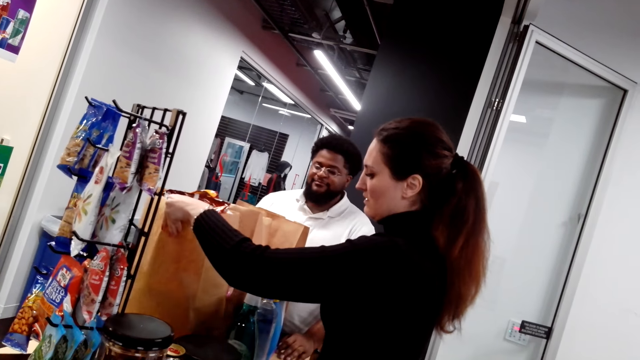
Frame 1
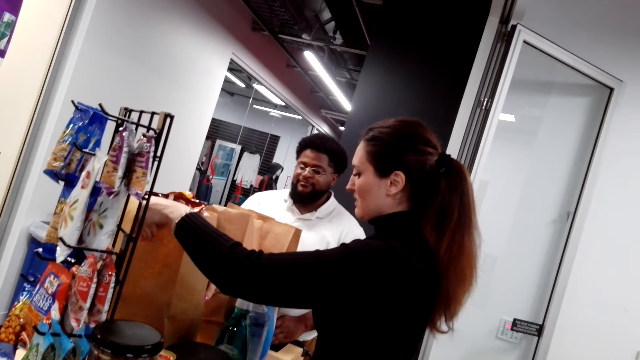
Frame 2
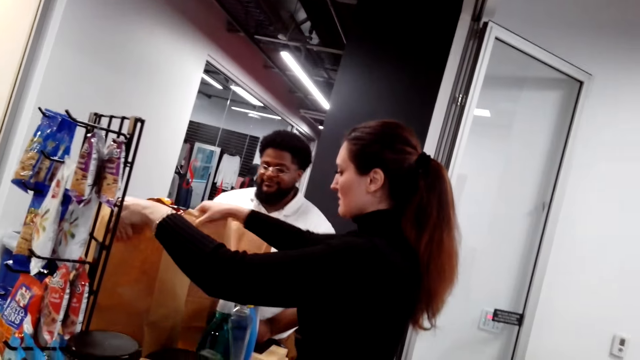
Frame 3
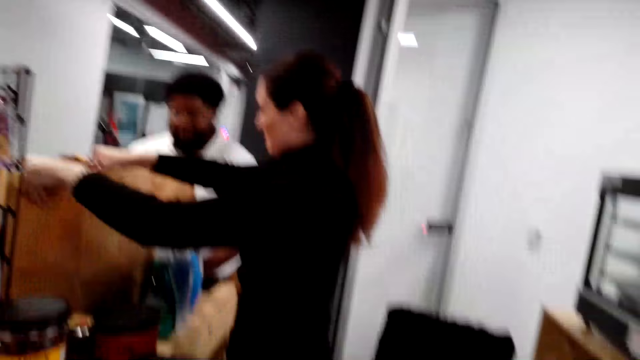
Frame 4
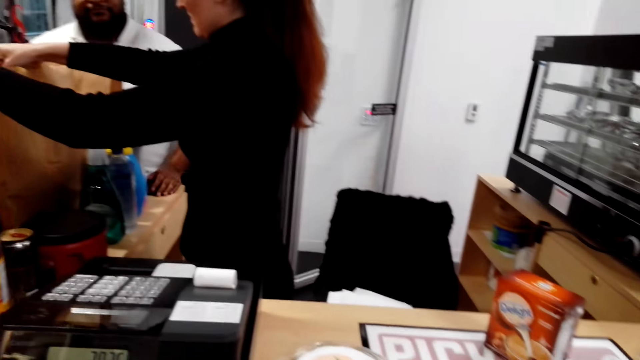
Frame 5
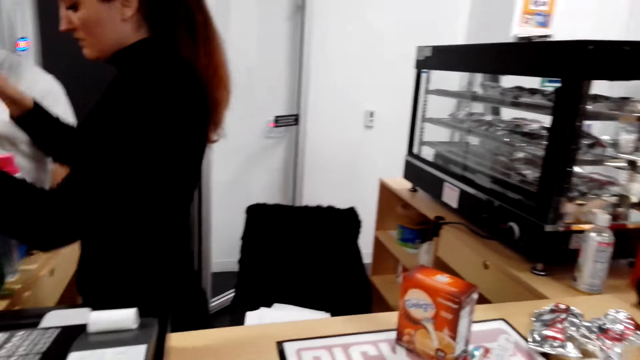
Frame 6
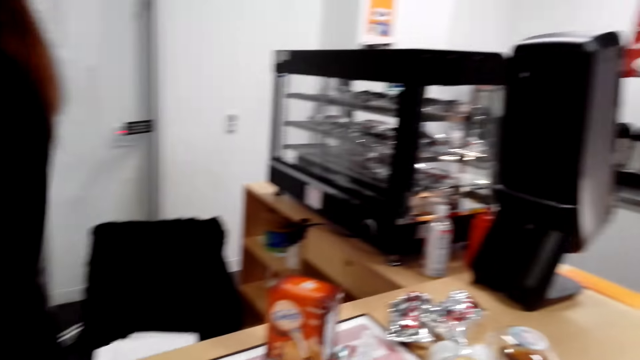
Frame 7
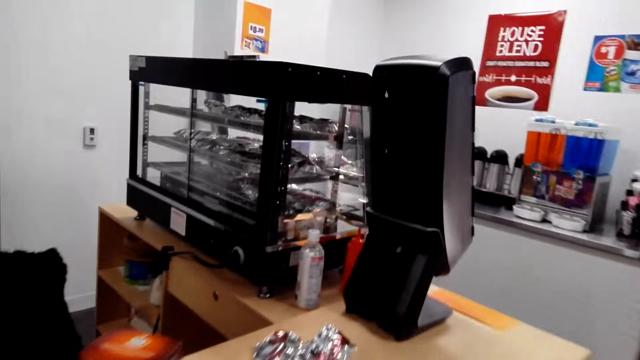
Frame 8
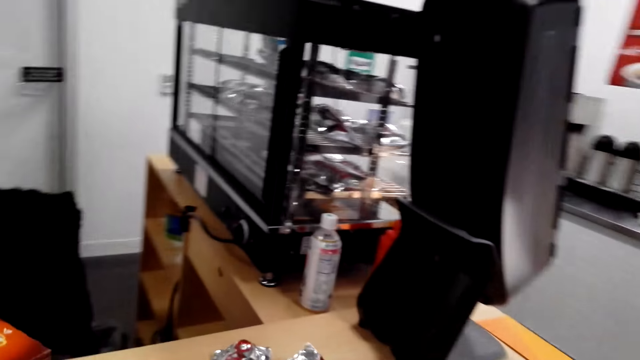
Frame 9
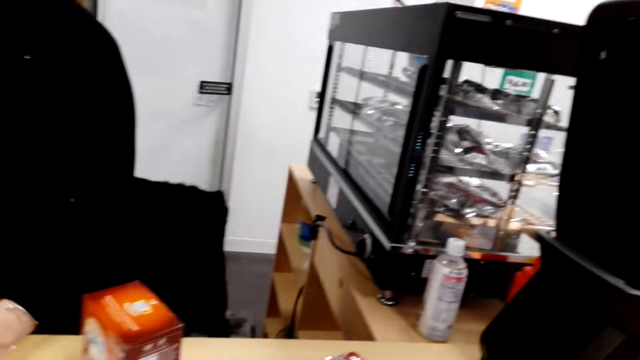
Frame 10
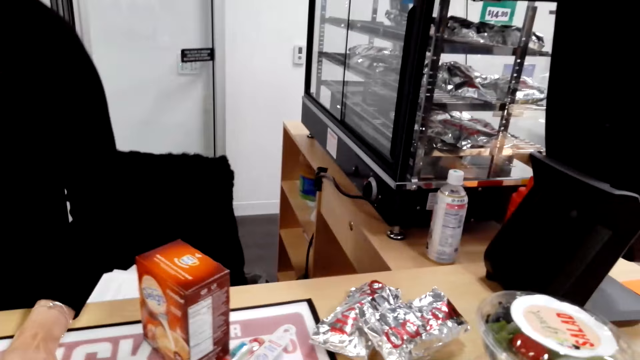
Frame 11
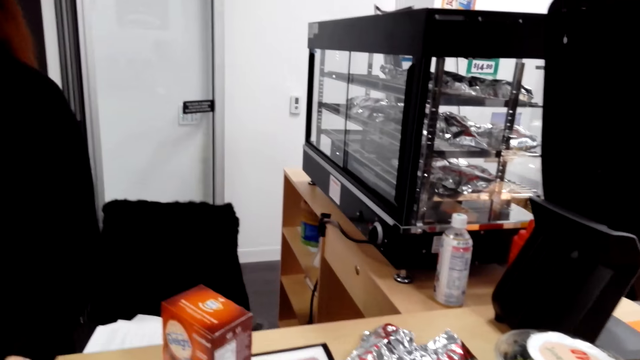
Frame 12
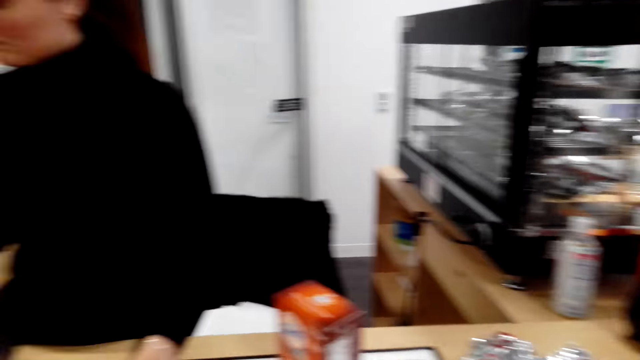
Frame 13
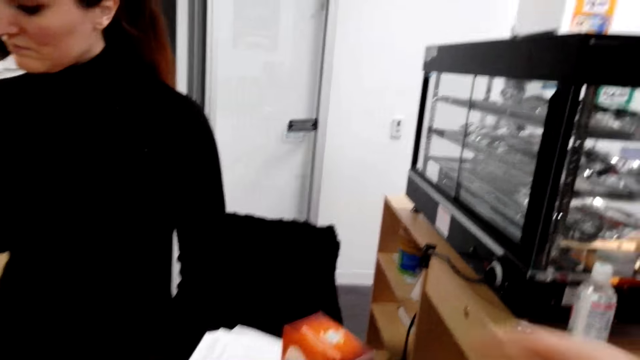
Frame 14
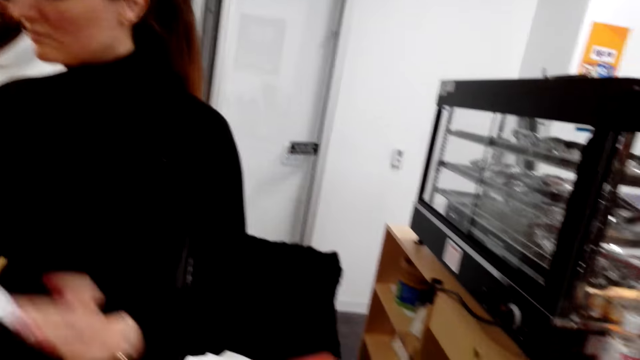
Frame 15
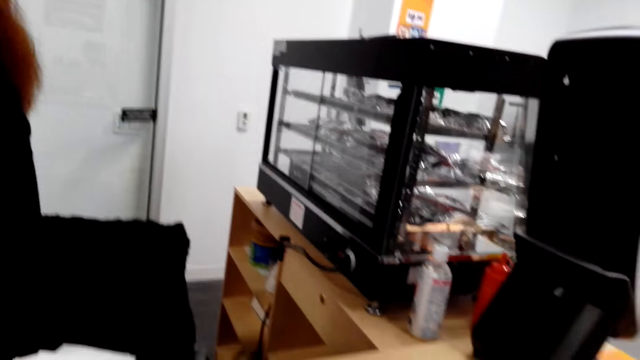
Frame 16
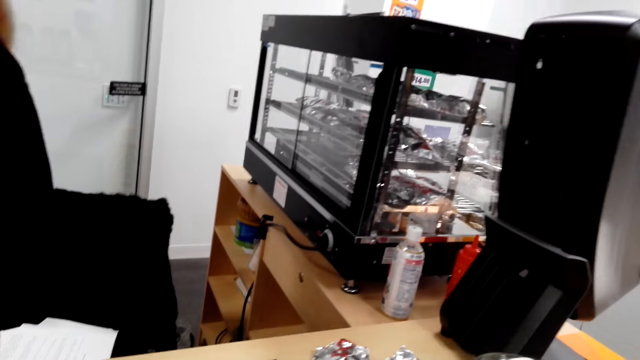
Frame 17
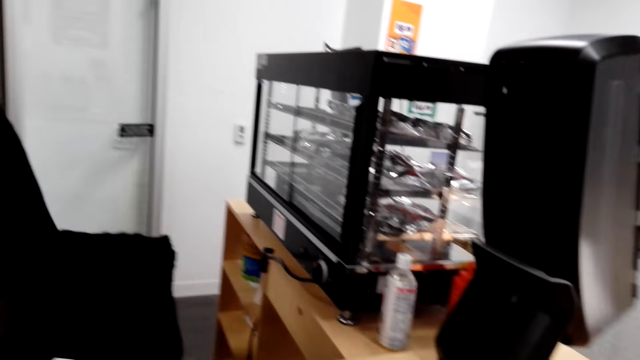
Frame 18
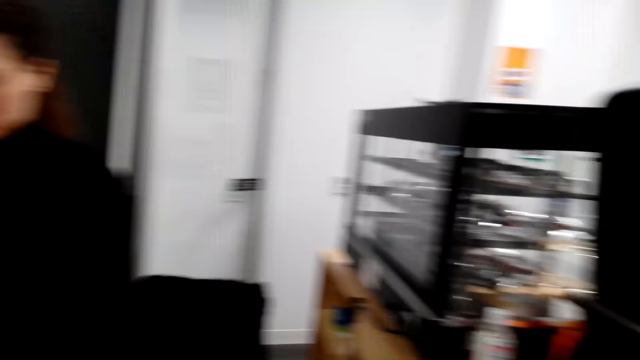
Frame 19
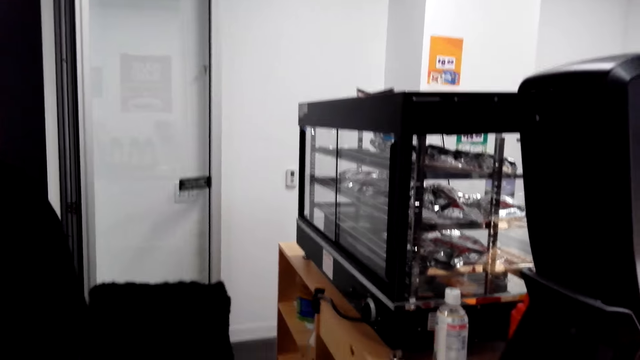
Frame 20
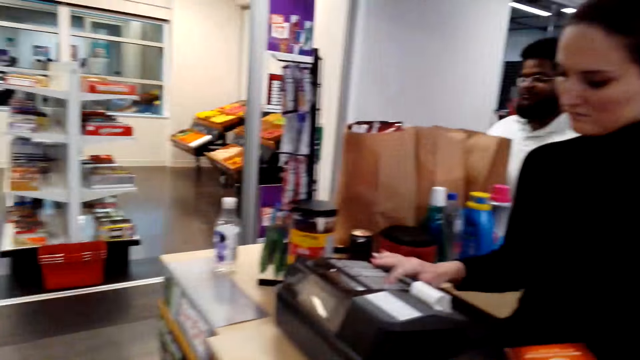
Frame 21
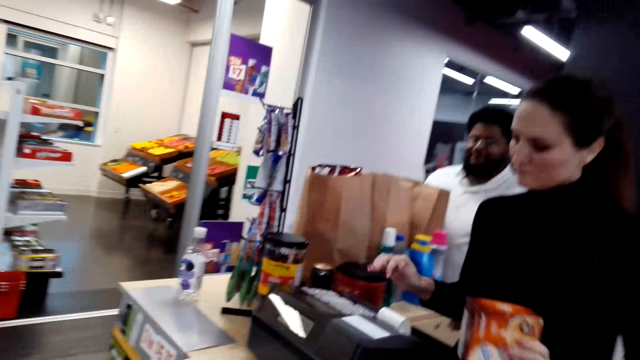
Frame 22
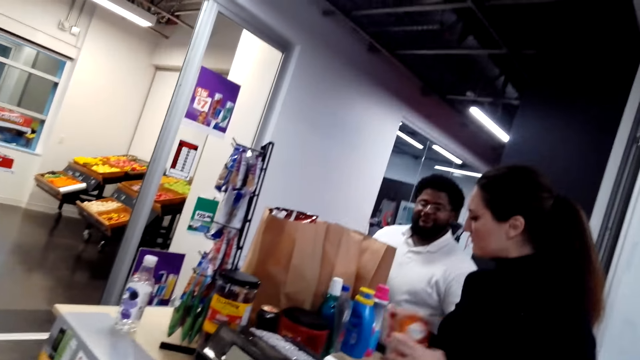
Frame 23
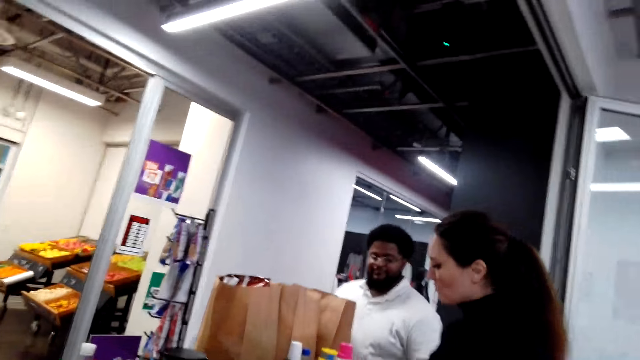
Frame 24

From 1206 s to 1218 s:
A person moves a carrier bag on the counter. The camera wearer looks around.

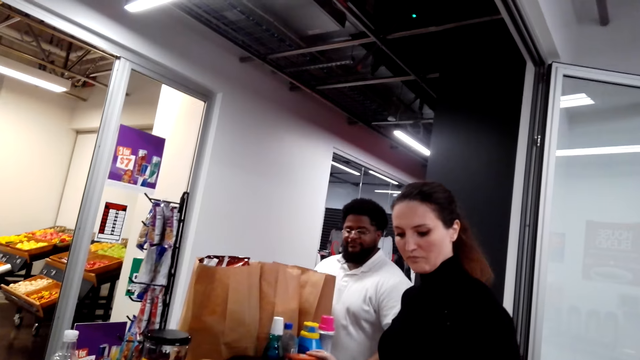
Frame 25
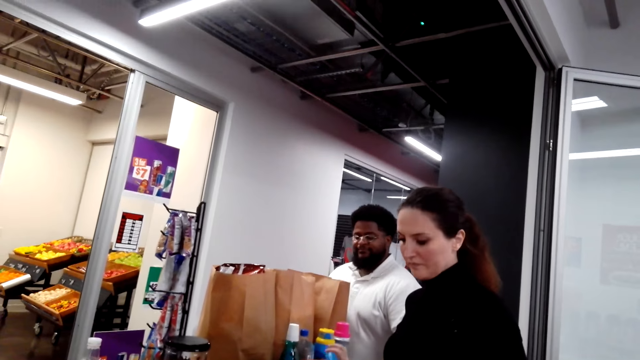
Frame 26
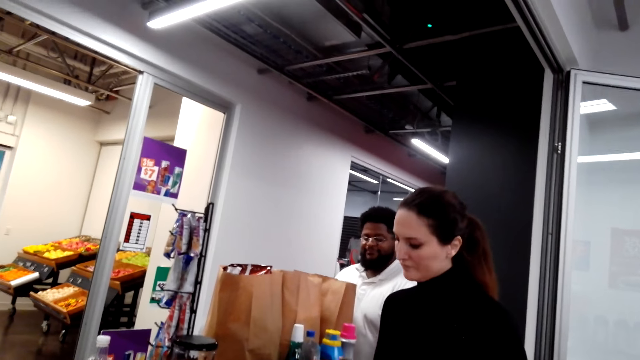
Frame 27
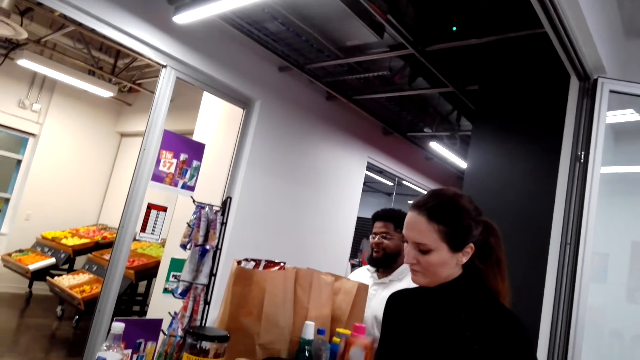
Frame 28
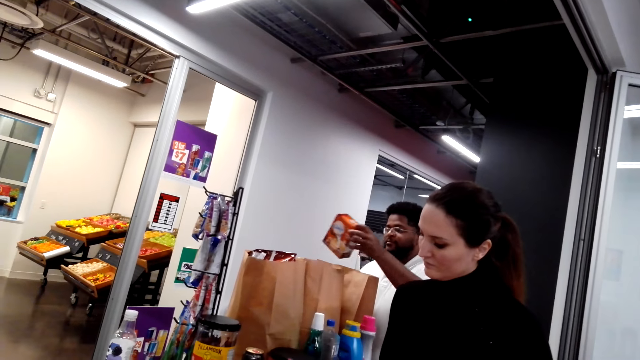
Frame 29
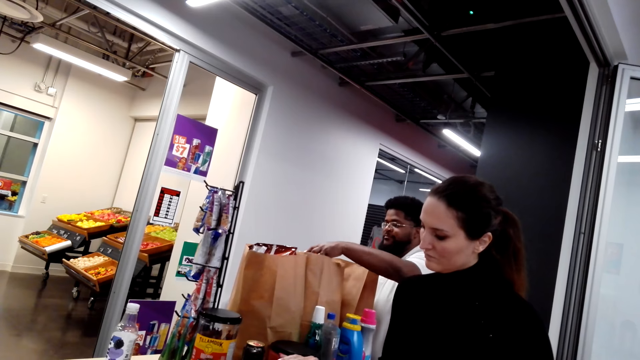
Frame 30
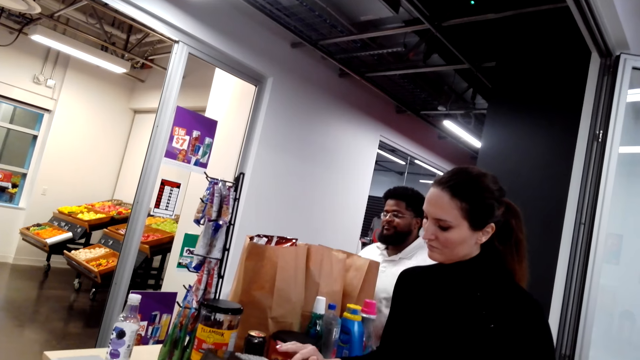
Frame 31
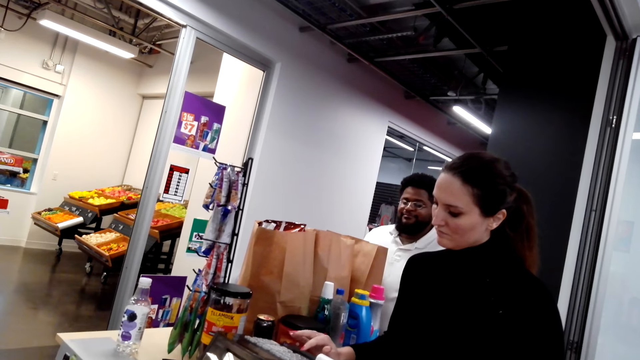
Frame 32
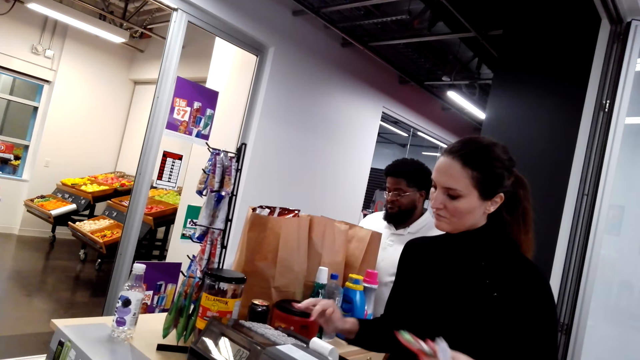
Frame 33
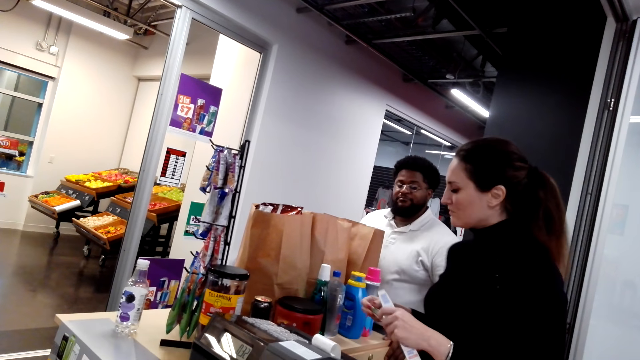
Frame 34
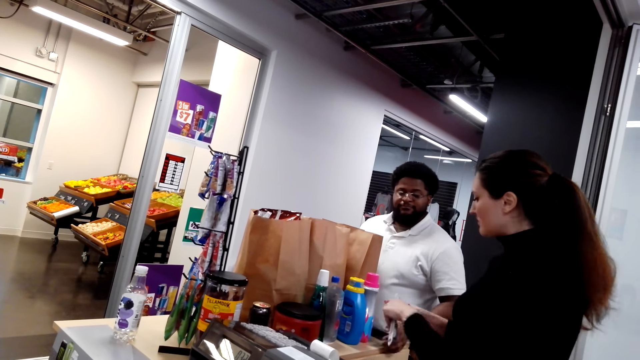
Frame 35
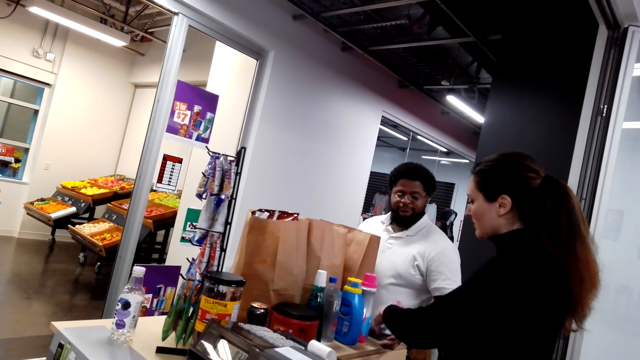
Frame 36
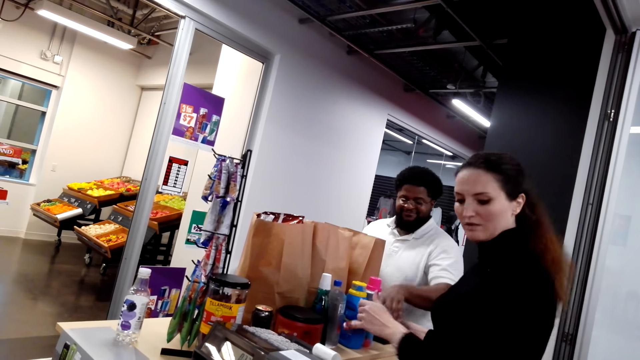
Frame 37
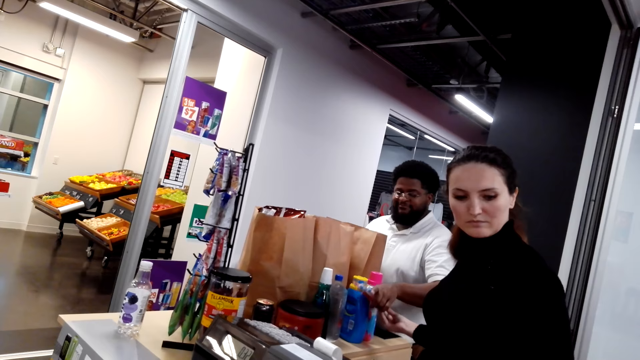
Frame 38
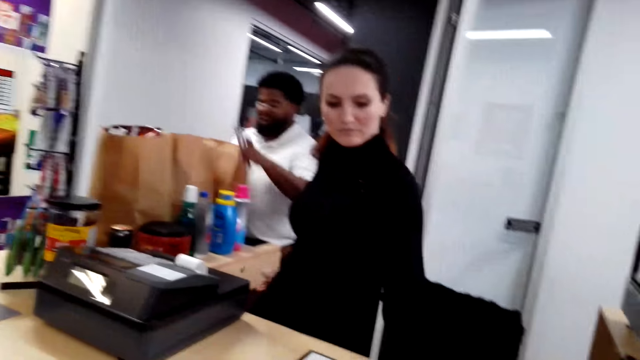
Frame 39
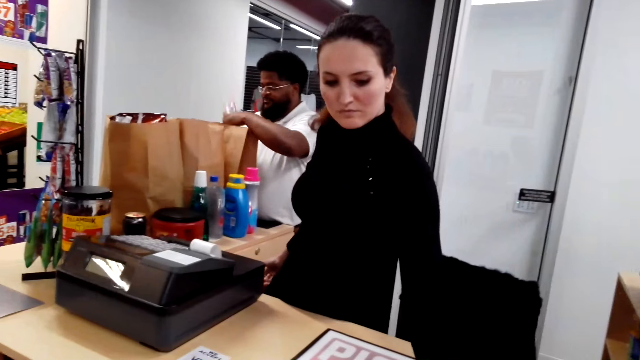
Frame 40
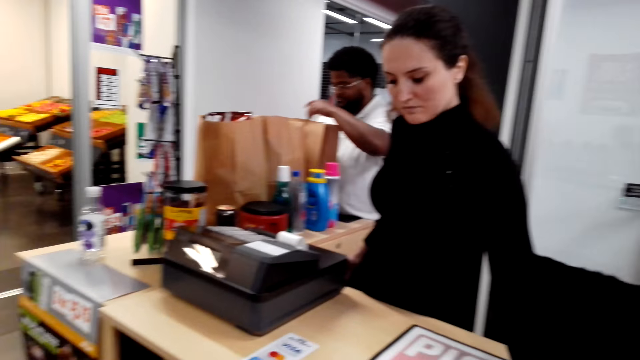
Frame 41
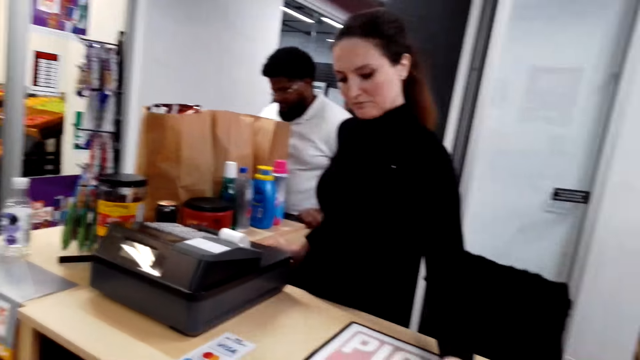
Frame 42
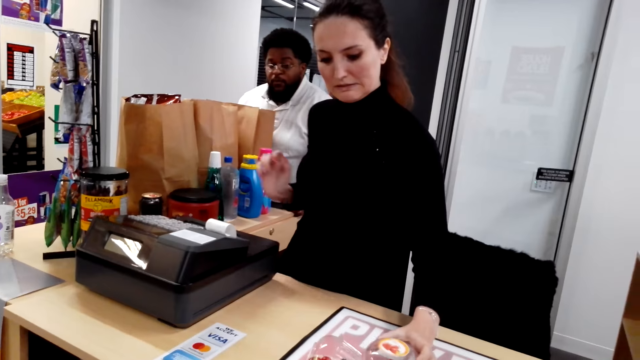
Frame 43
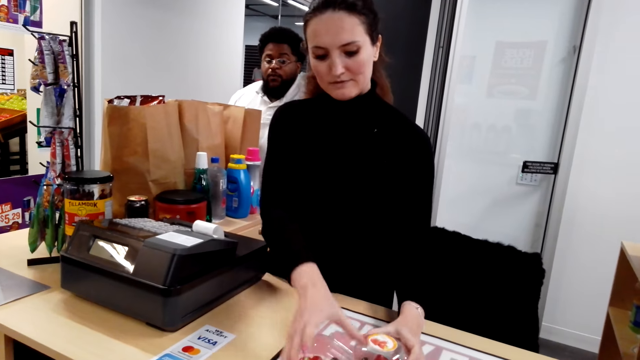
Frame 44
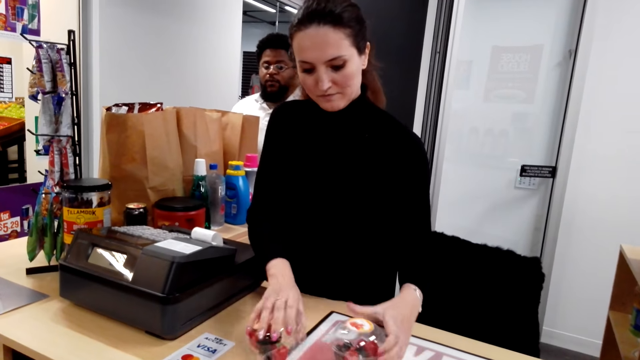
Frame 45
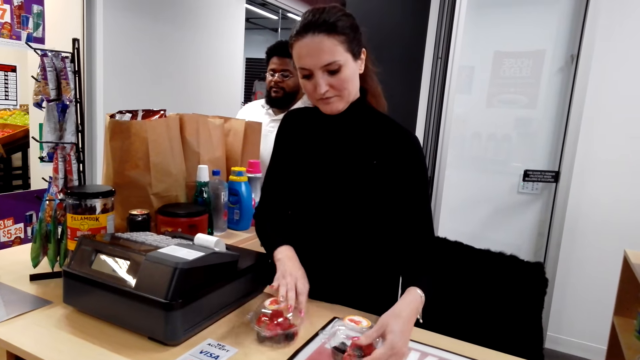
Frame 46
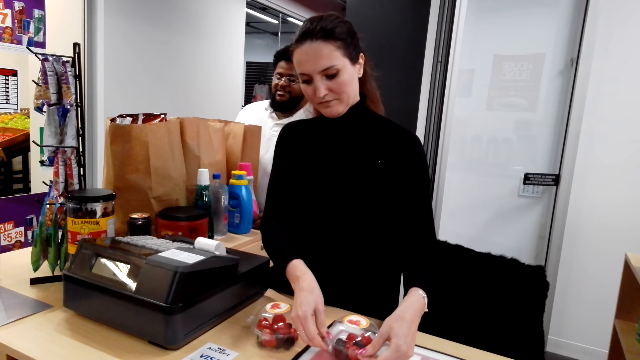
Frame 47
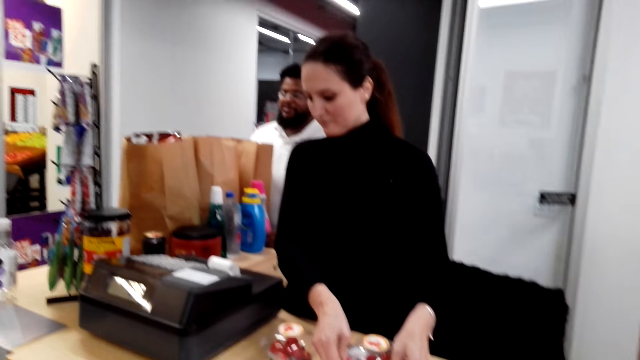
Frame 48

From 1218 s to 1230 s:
A person packs items in a carrier bag. Another person presses the machine. The other person gives items to the first person. The first person drops the items in the carrier bag. The other person moves items on the counter.
